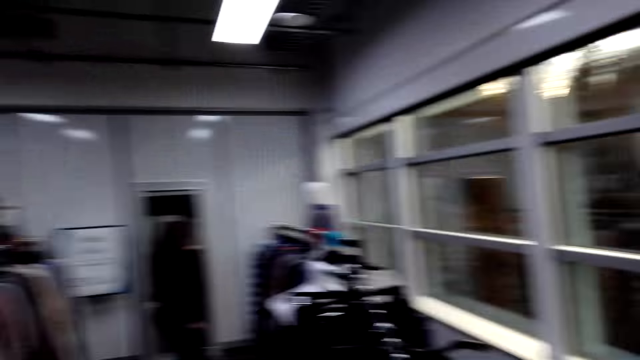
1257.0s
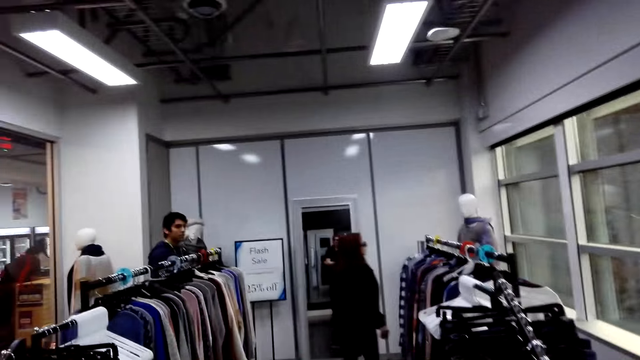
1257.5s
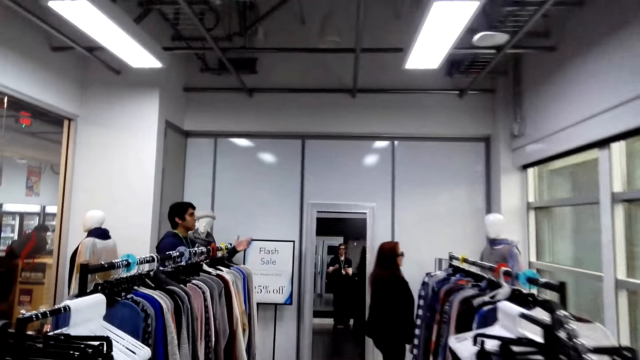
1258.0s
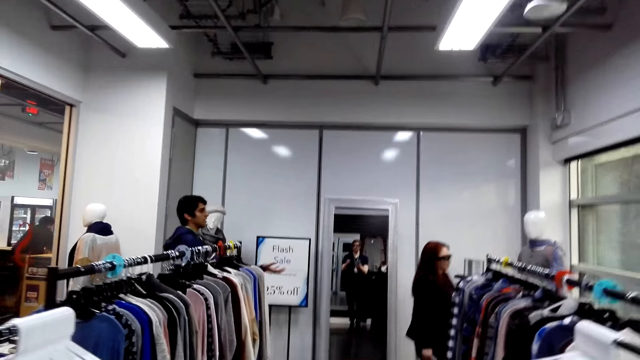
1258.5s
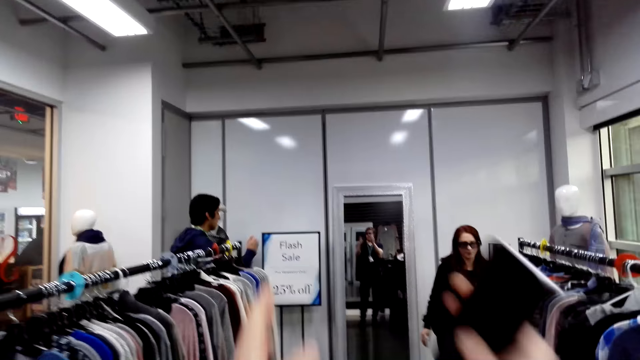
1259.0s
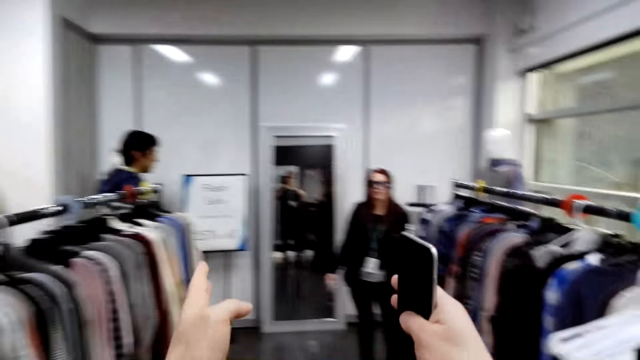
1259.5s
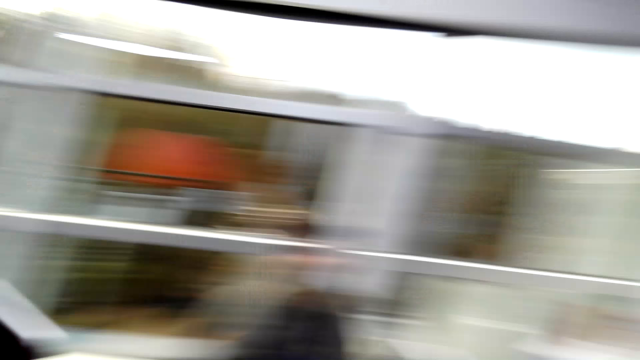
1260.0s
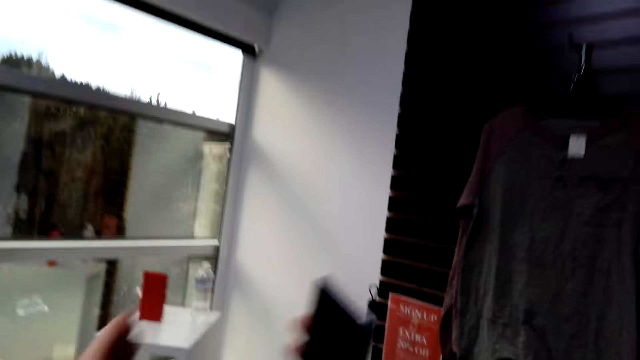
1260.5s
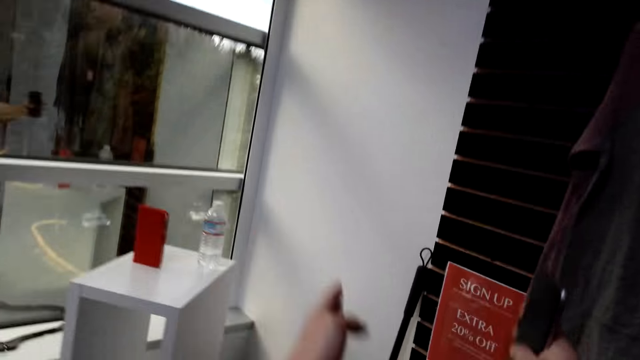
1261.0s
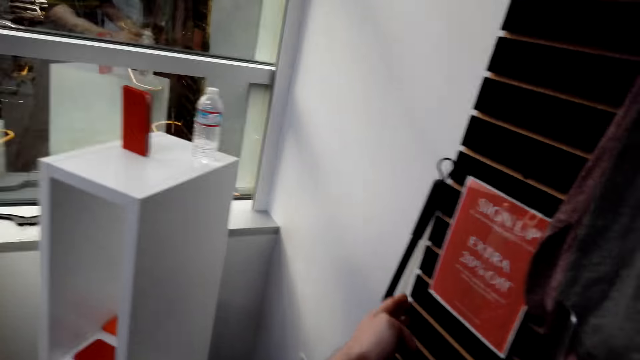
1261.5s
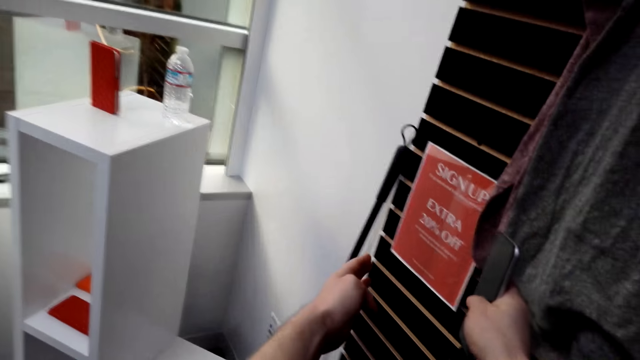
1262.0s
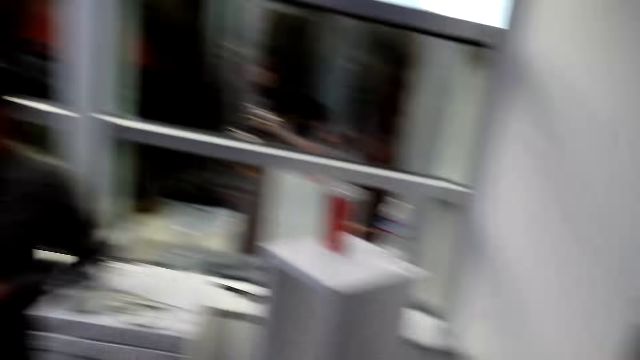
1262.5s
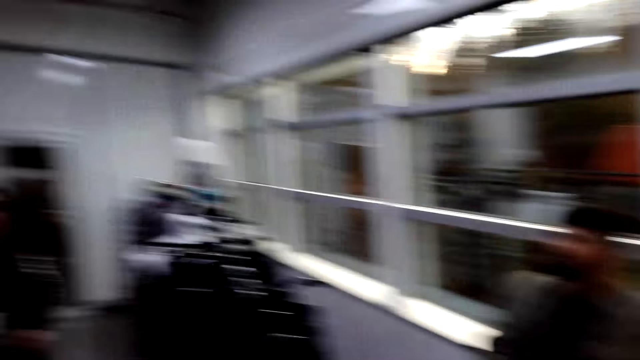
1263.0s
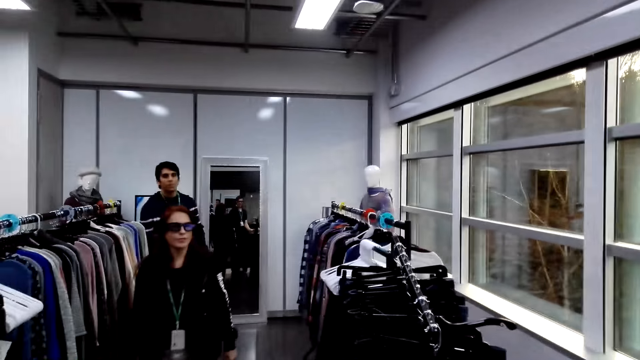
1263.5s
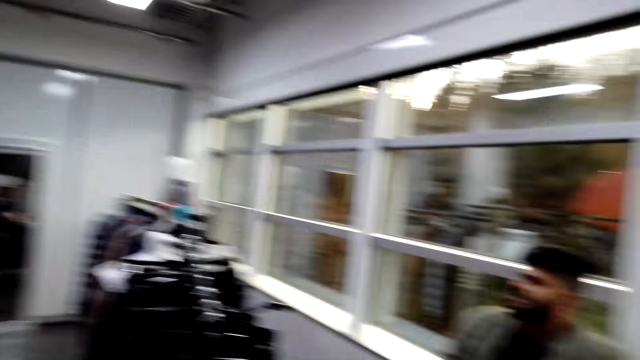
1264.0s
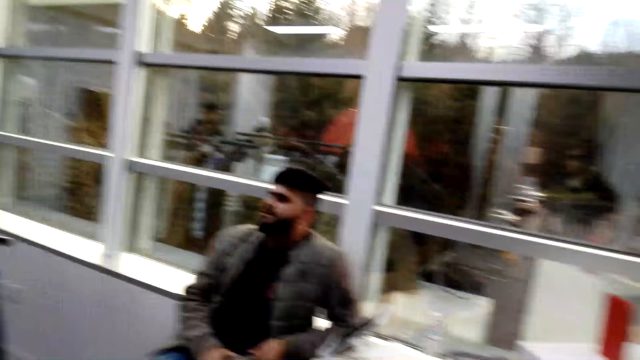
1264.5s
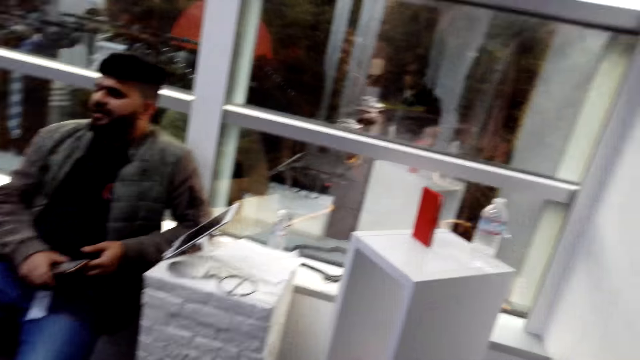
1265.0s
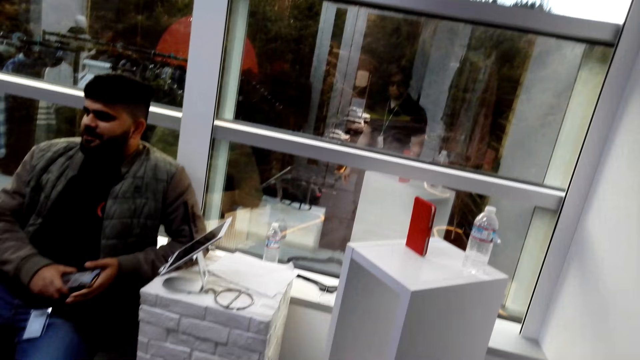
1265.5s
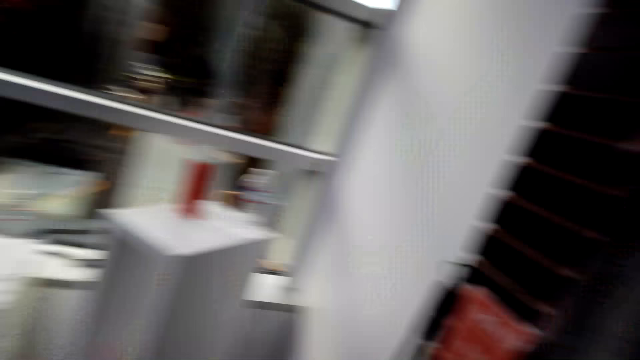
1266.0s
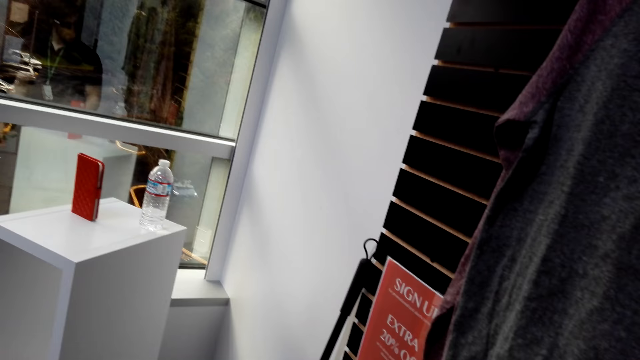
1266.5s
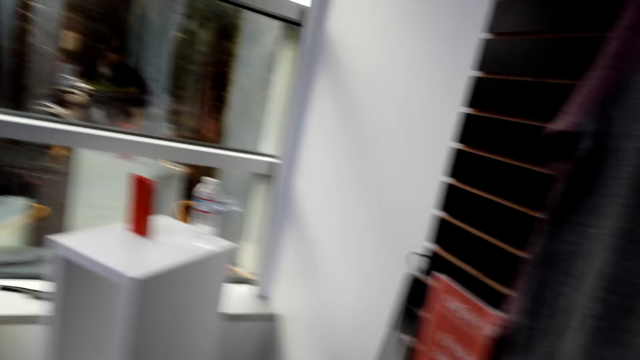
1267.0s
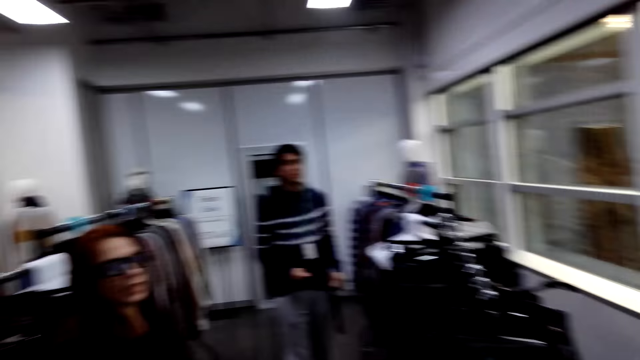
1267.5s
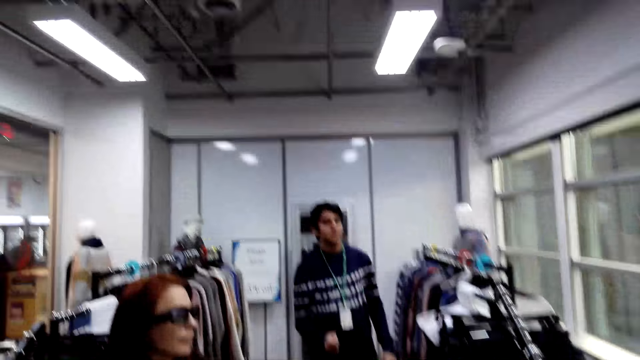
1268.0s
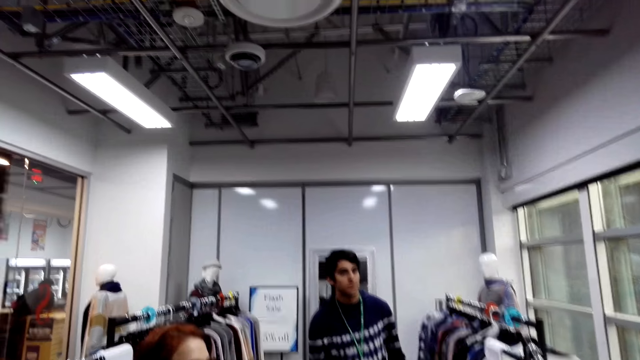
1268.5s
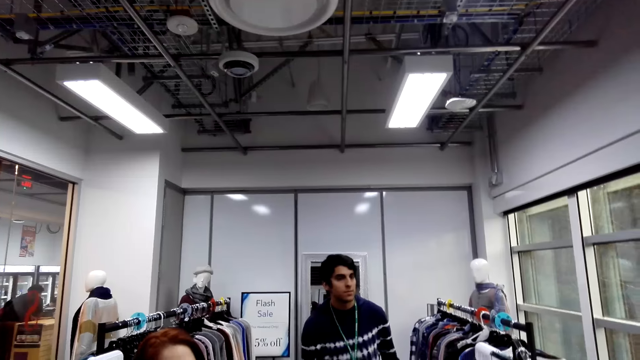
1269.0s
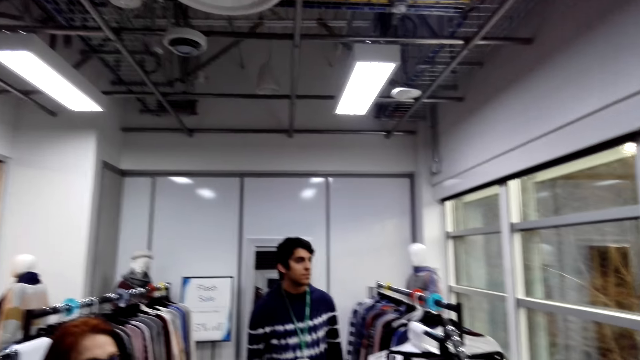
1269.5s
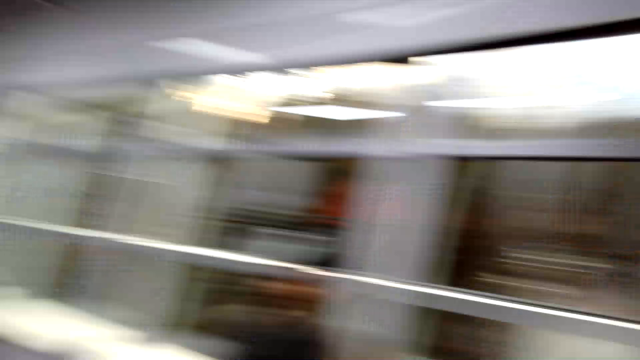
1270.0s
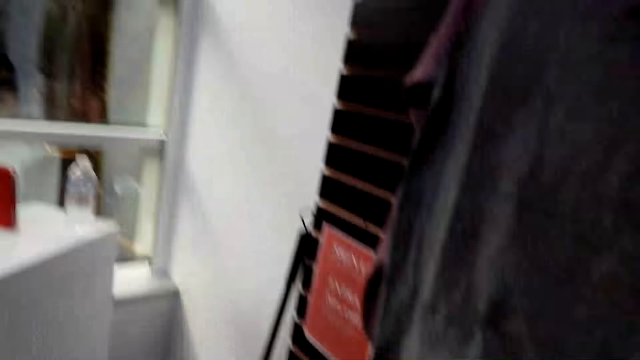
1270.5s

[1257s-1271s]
The camera wearer swings the arms and looks around. The woman walks in the cloth shop. The camera wearer walks in the cloth shop.

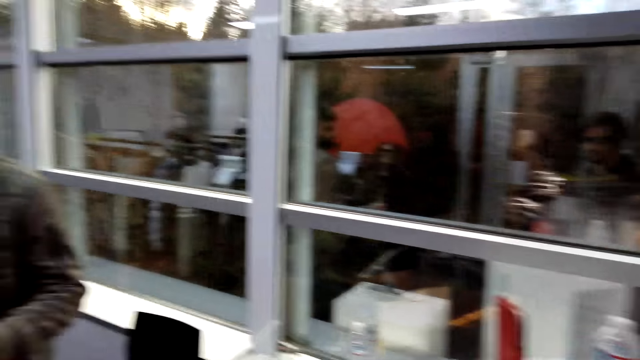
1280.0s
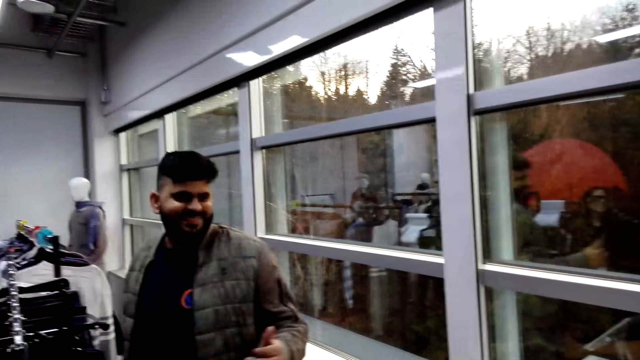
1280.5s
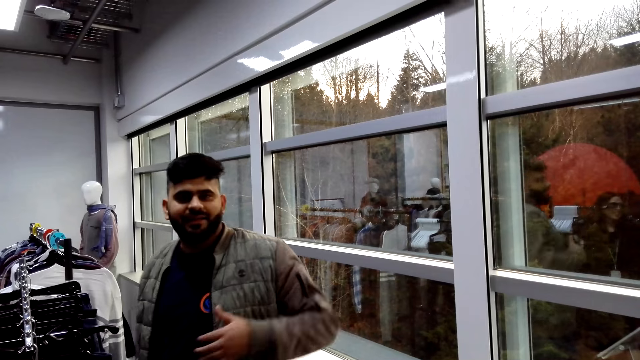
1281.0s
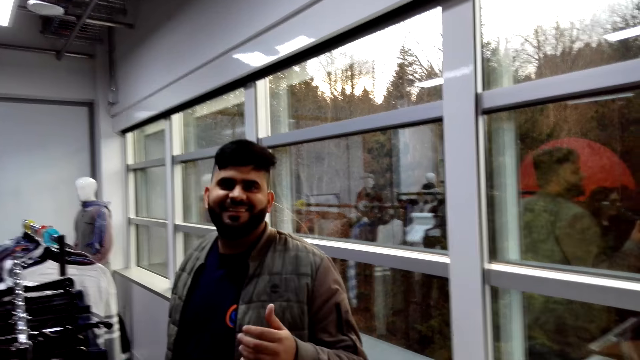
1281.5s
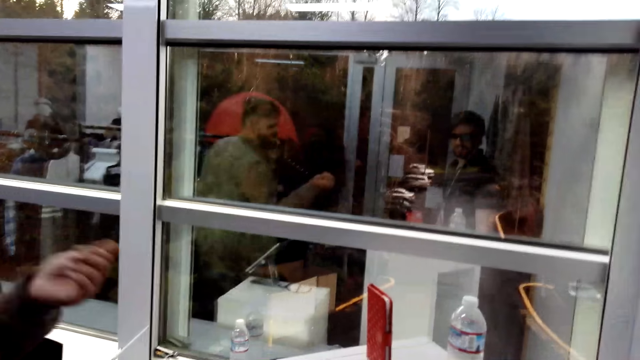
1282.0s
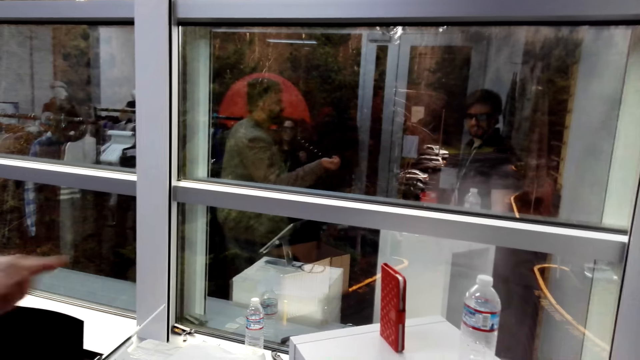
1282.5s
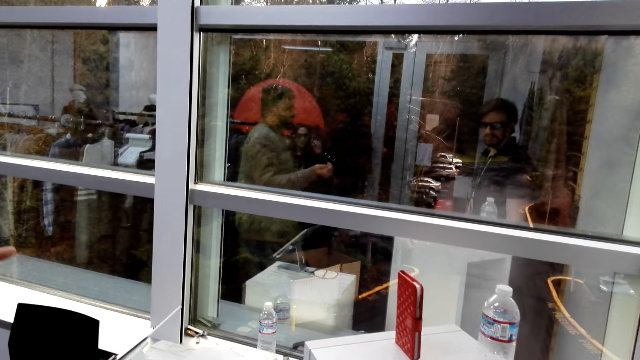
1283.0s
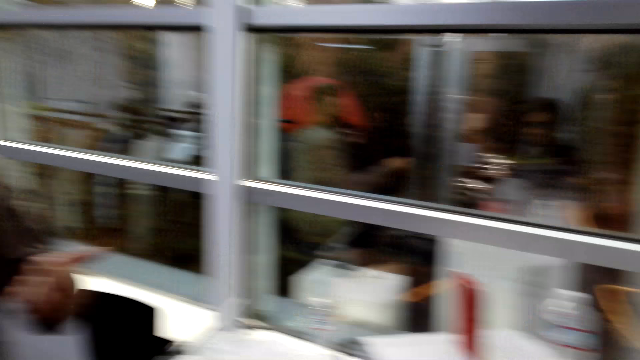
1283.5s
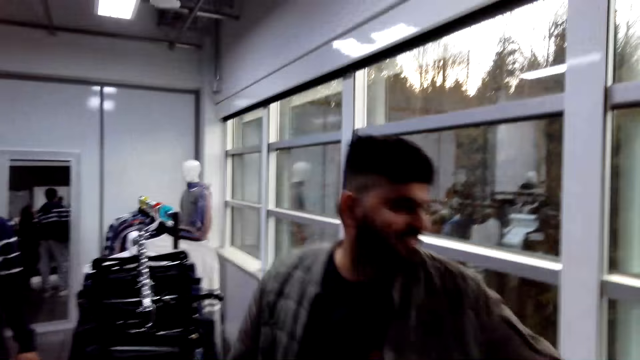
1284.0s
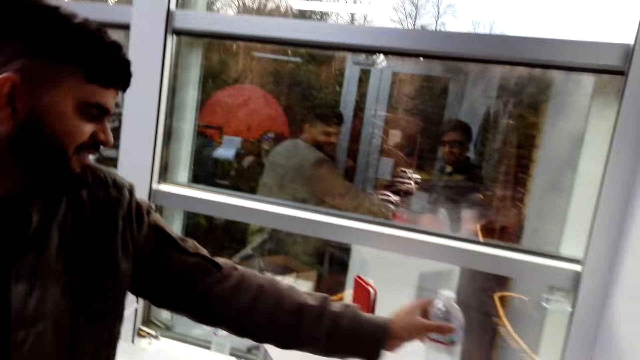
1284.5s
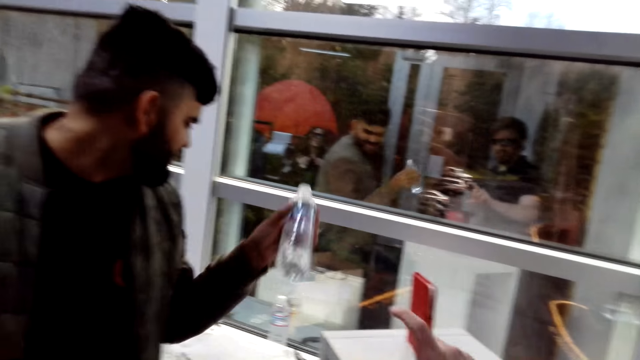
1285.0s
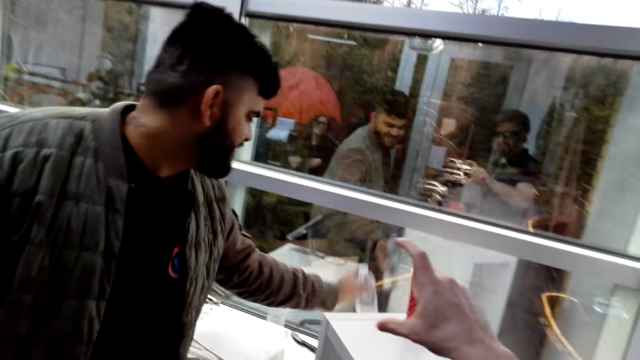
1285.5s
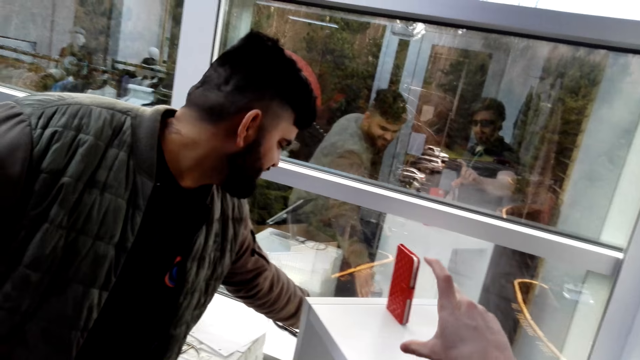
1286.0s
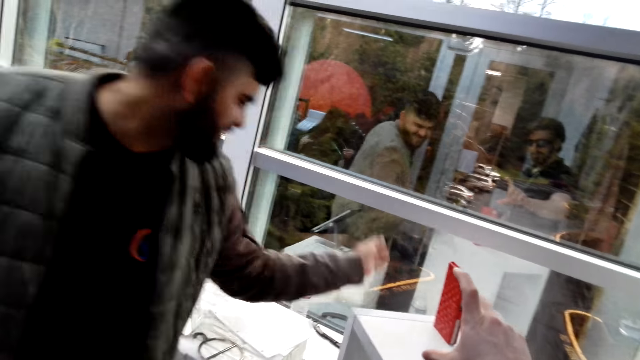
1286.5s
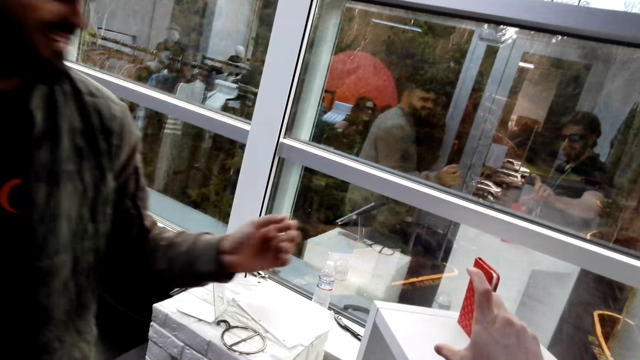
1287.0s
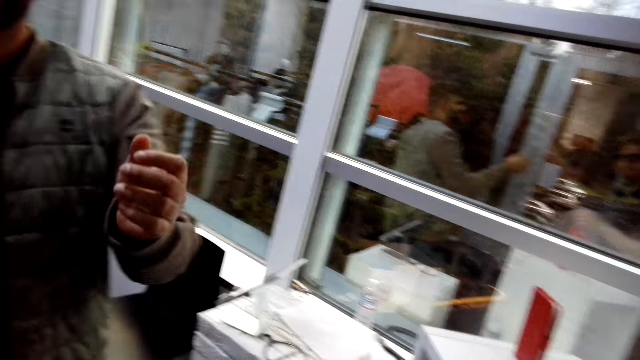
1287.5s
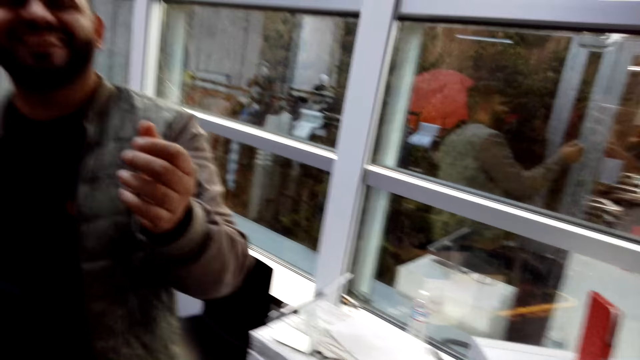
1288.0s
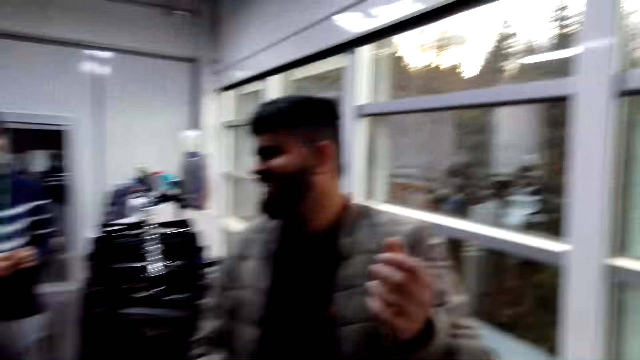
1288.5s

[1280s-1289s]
The camera wearer interacts with a man. The man takes a bottle of water and puts the bottle on the table.
